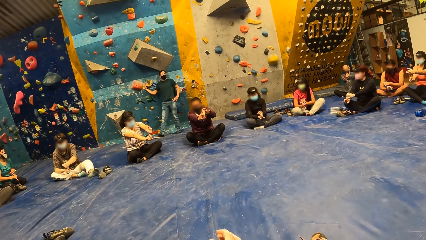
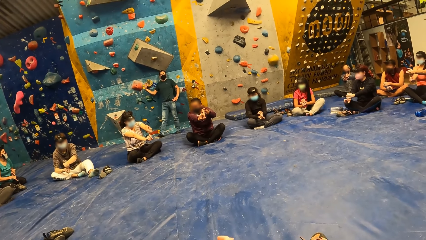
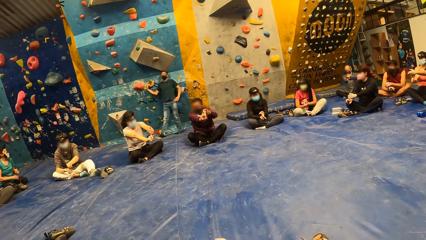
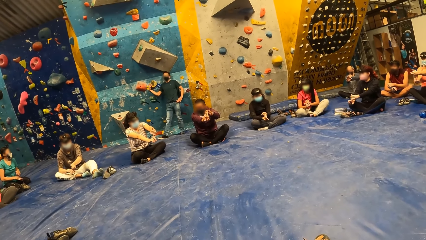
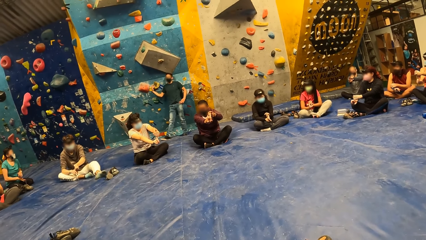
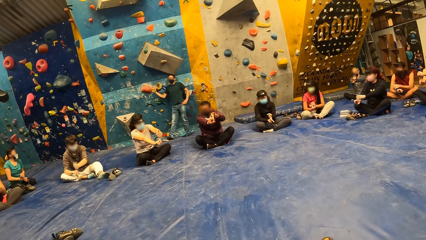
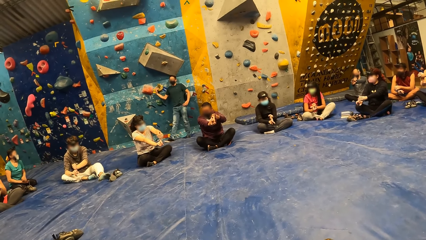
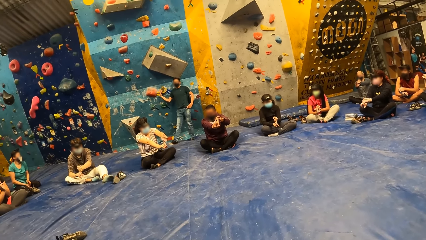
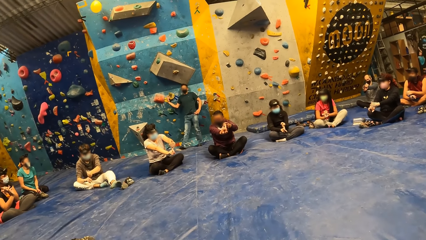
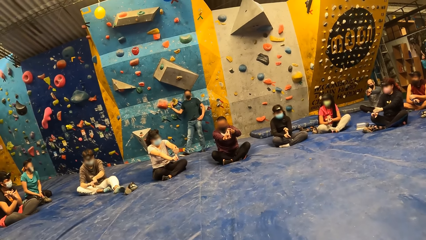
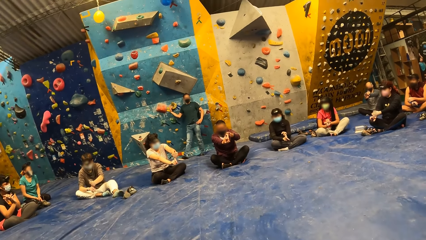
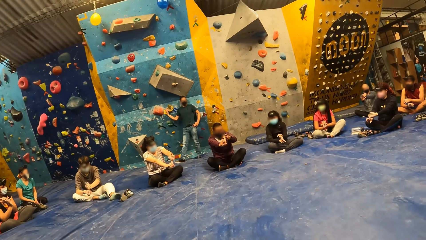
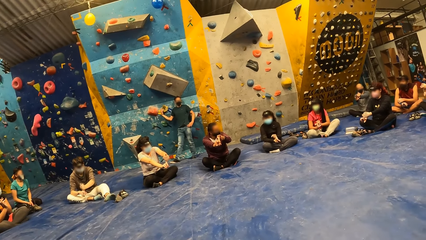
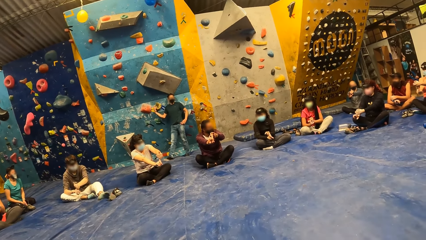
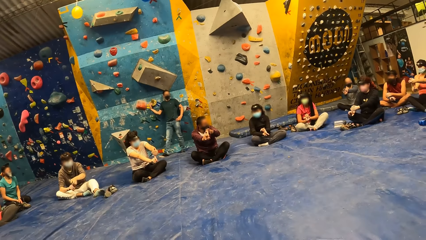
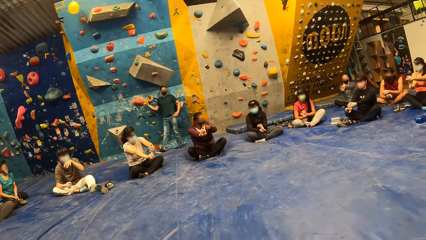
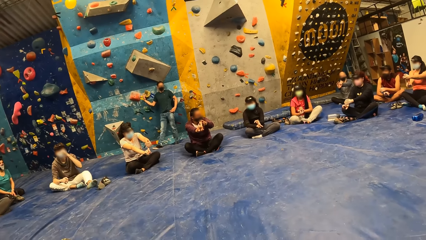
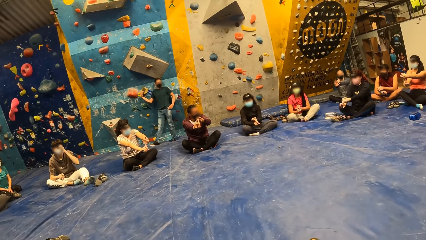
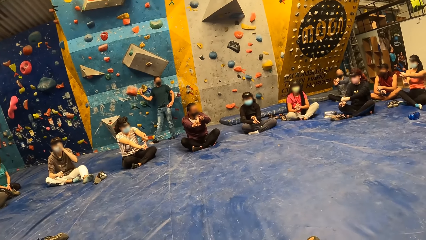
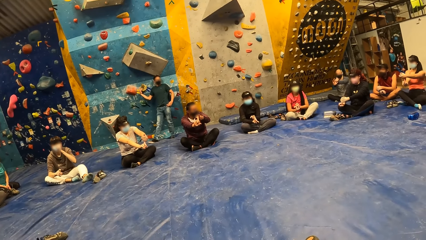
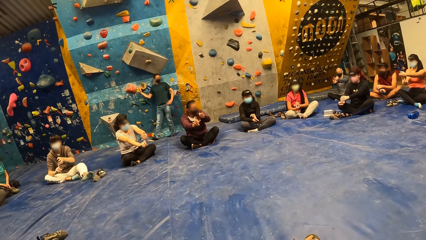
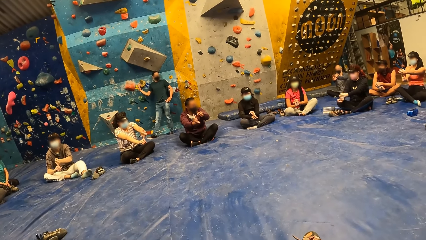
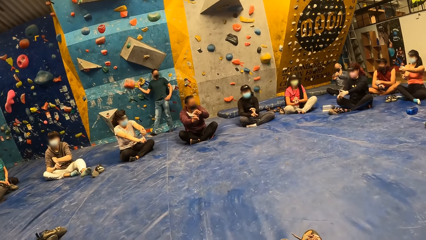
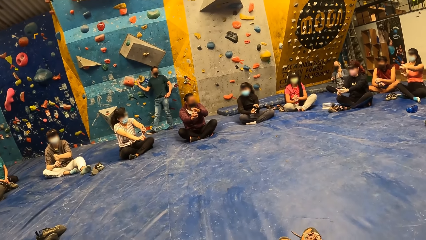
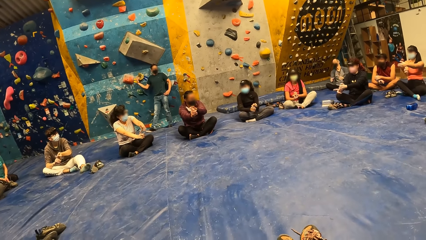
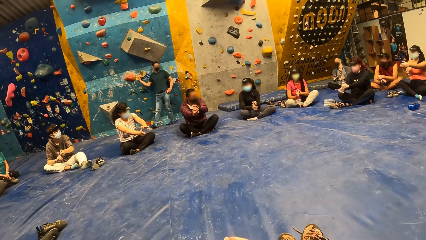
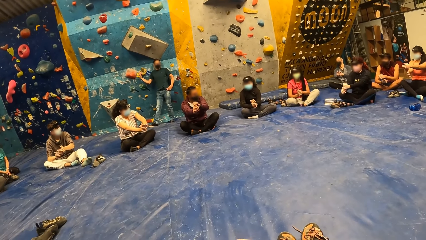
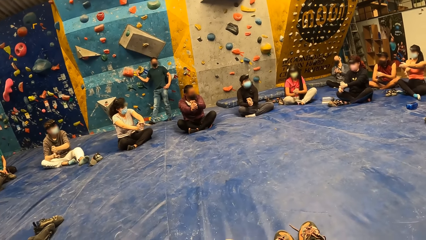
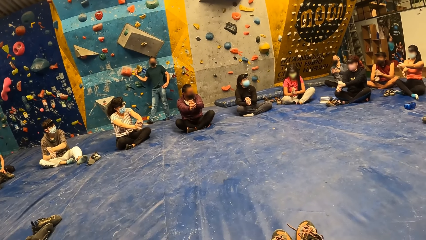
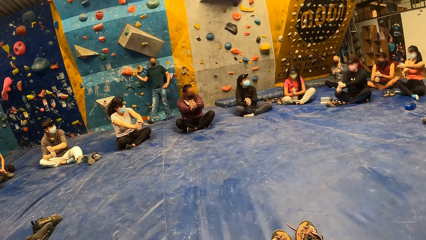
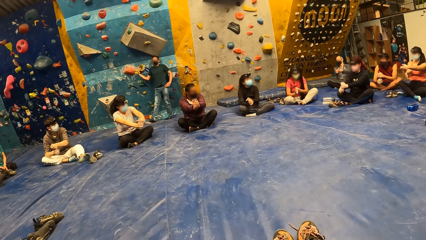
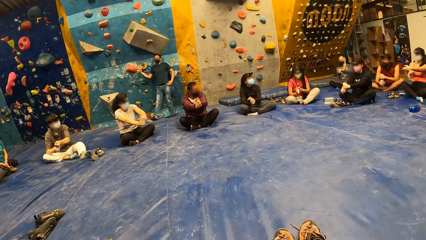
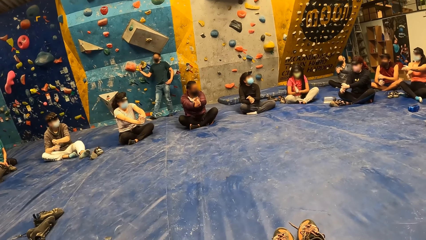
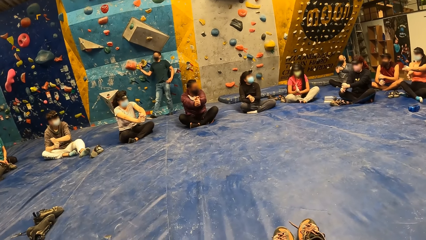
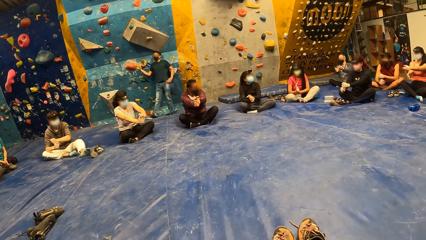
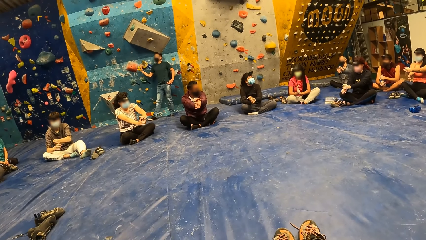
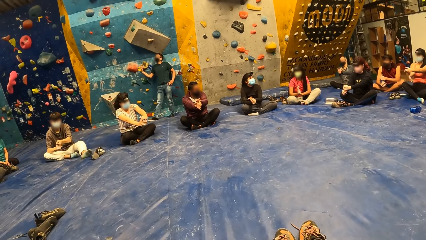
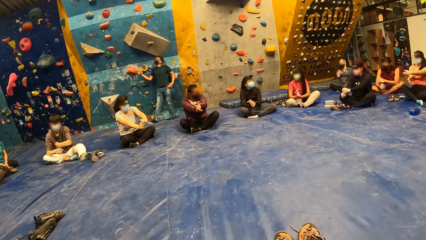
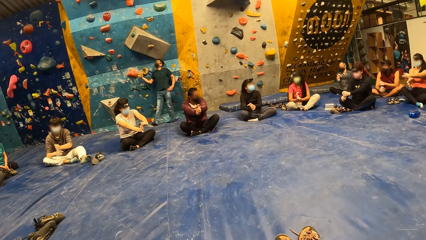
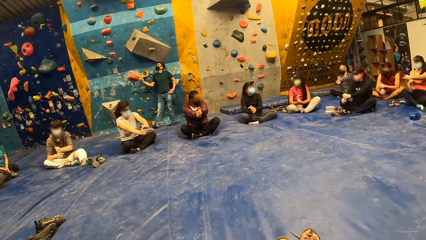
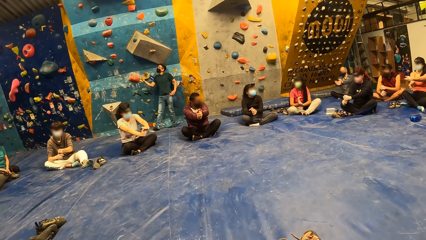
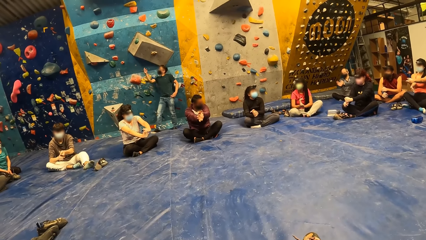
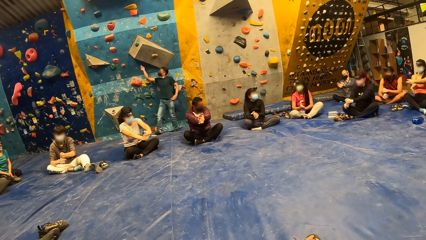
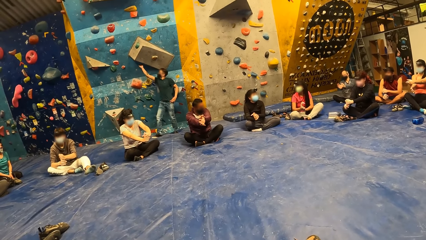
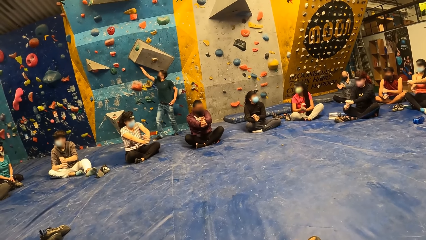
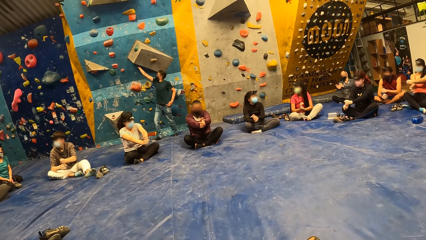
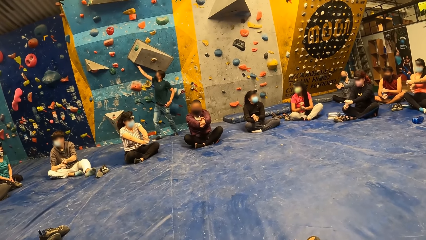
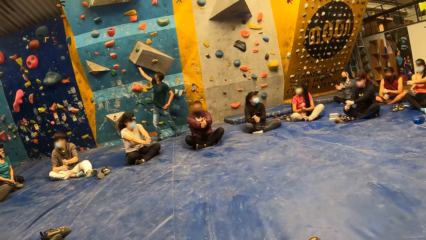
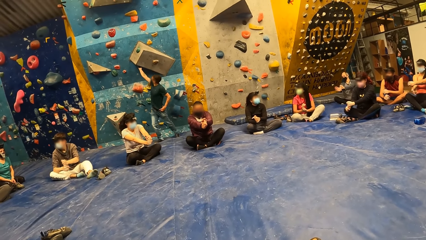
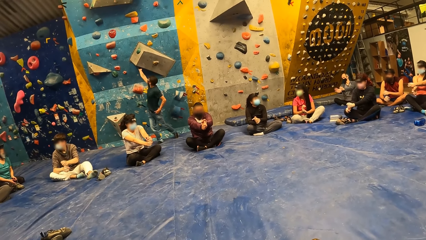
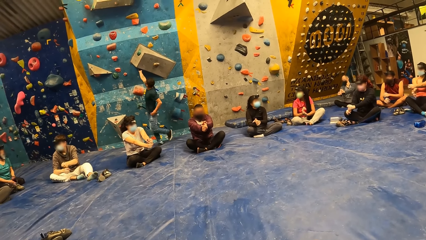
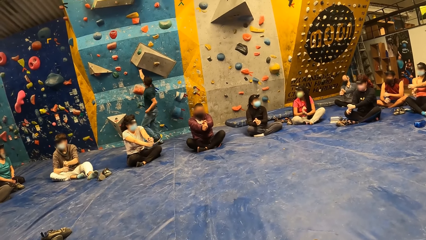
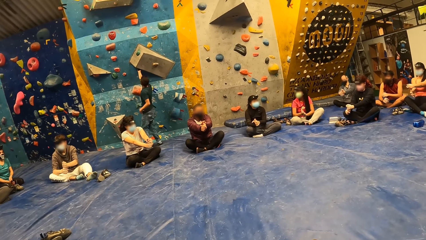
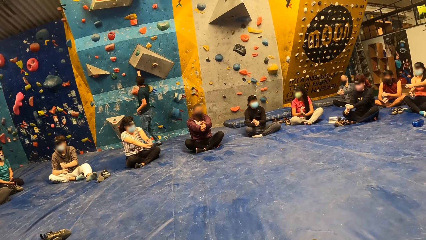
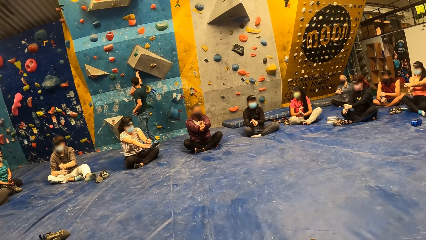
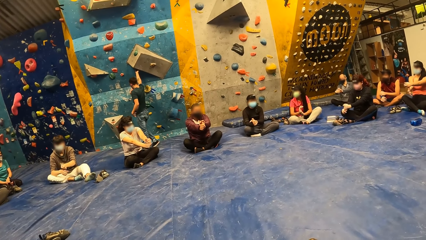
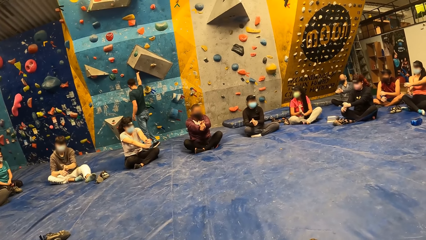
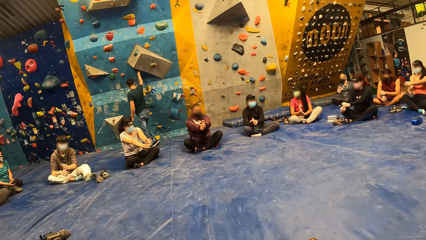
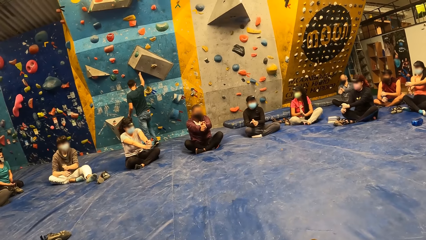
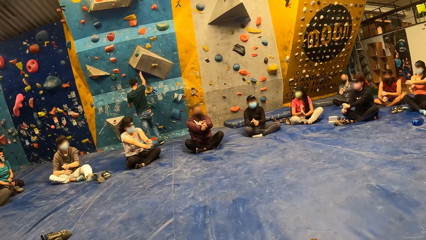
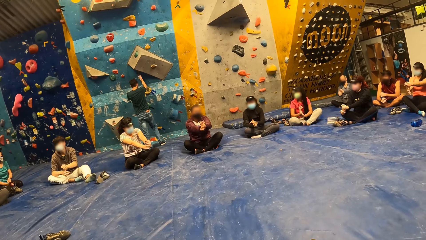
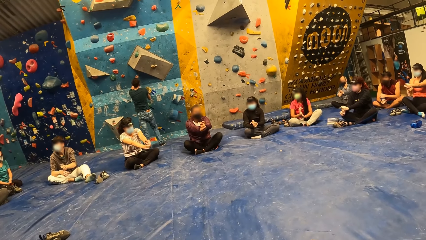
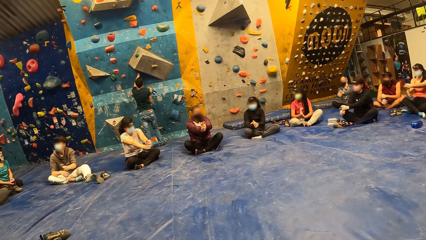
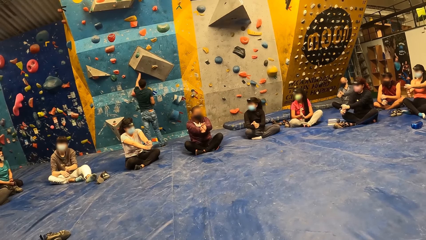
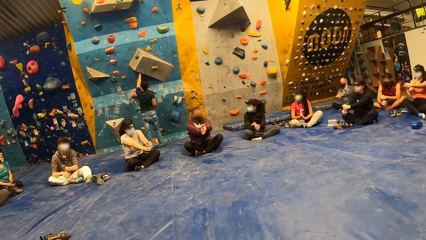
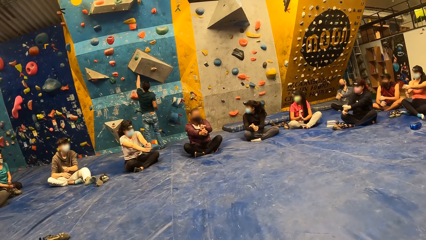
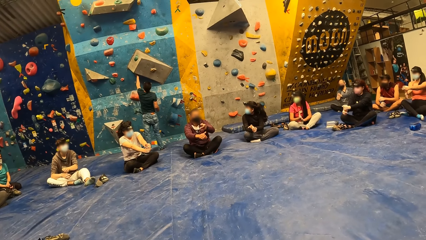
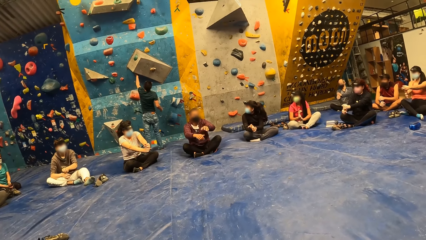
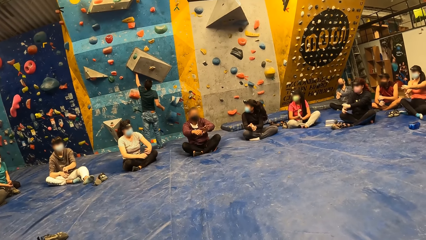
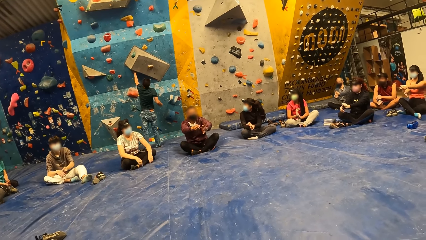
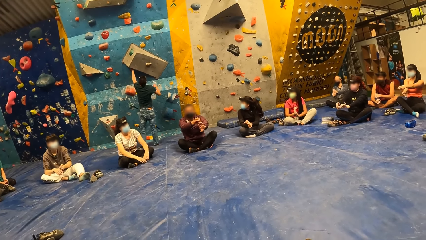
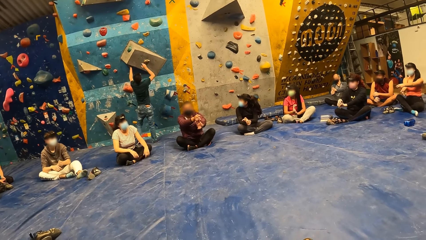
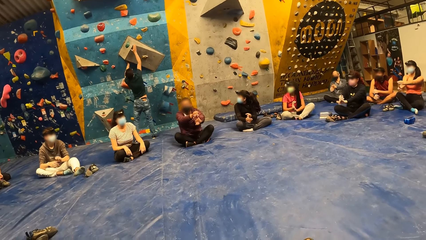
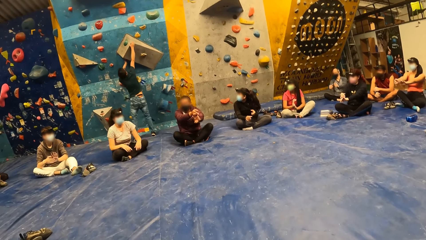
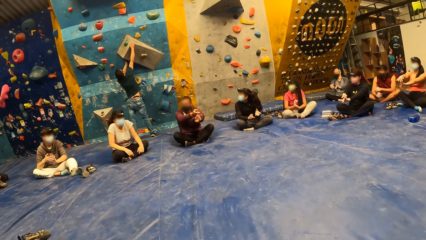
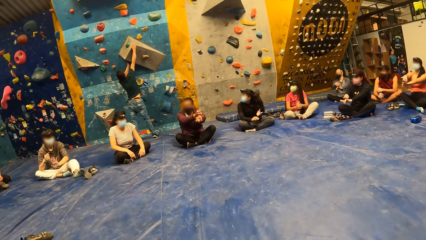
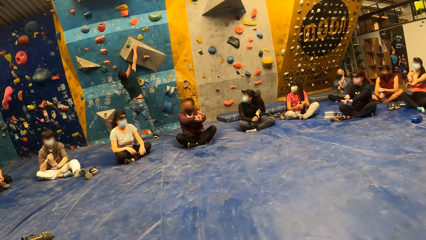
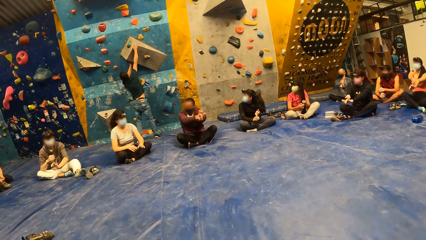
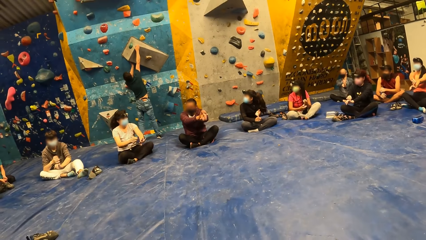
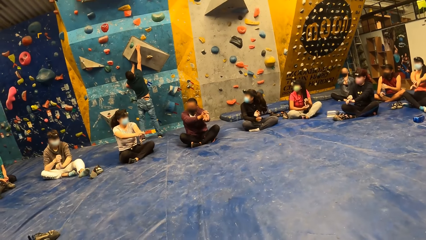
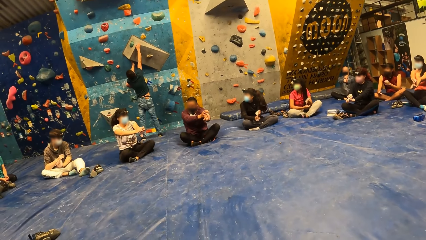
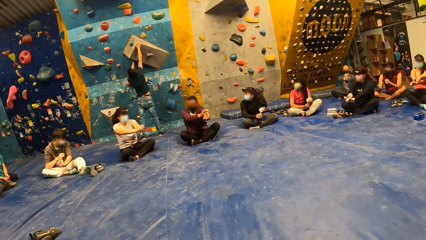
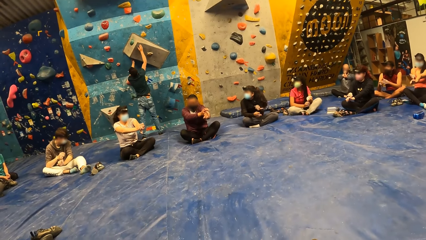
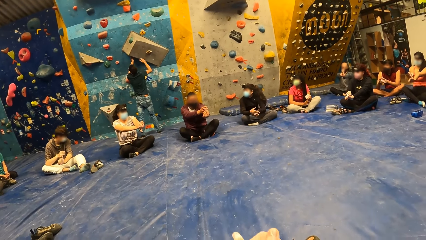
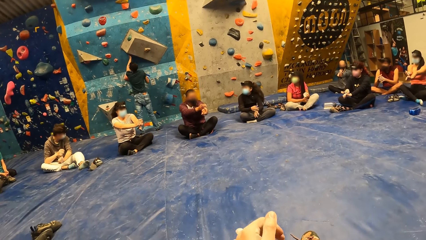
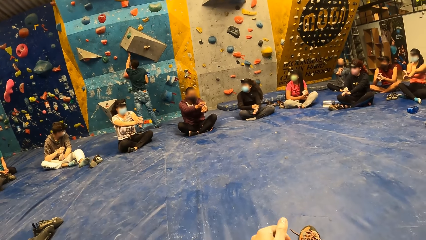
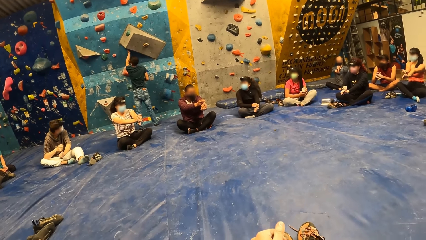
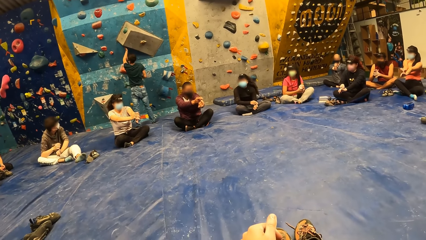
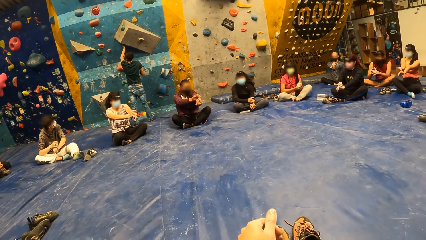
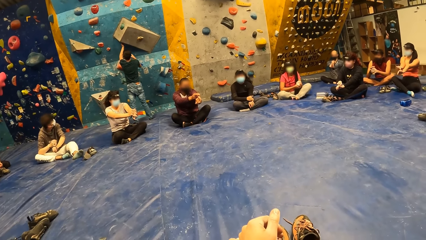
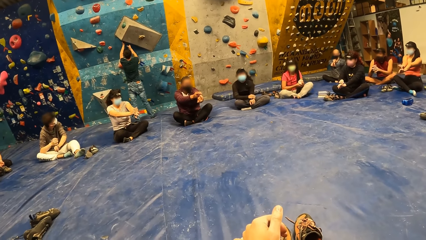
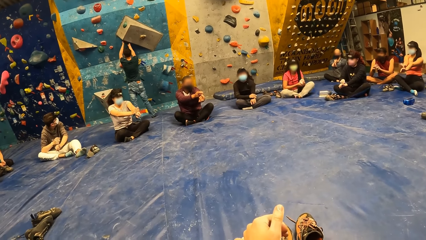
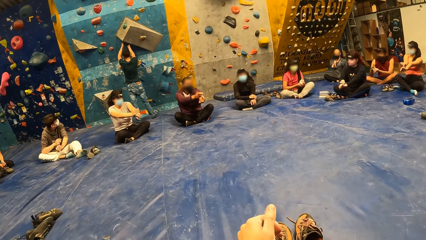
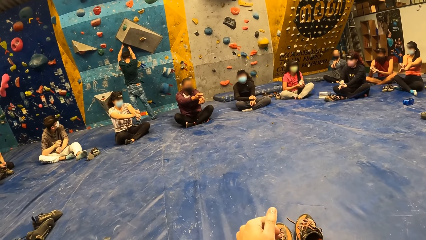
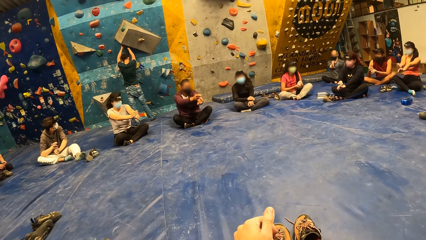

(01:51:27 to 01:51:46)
The man holds a crimp on the bouldering wall with his right hand. He holds the crimp on the bouldering wall with his left hand. Another man stretches his hands. The first man holds the crimp on the bouldering wall with his right hand.
